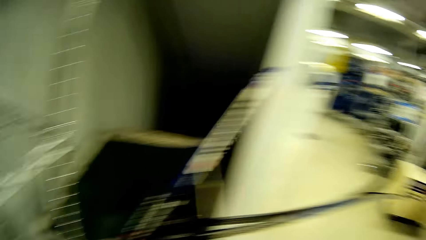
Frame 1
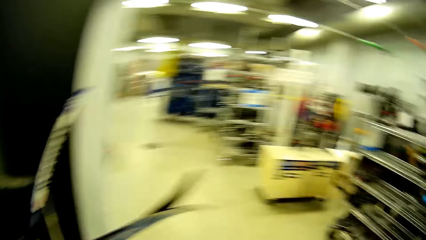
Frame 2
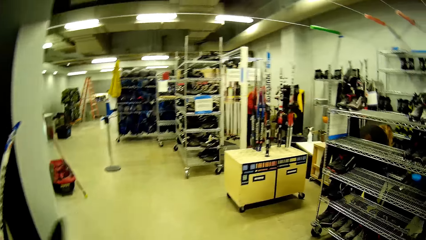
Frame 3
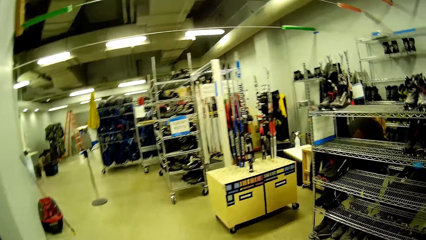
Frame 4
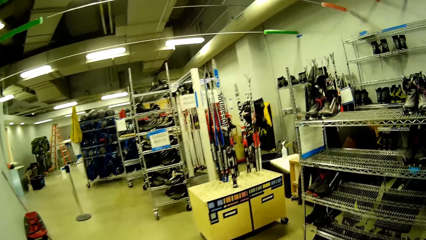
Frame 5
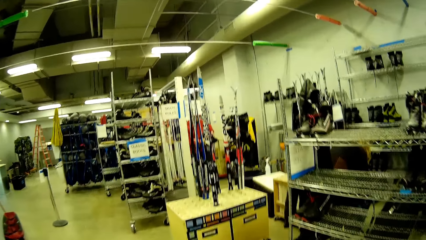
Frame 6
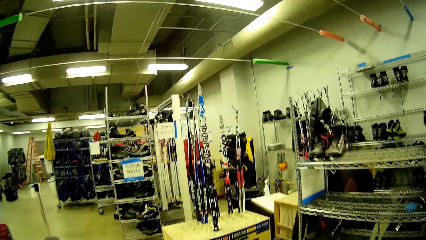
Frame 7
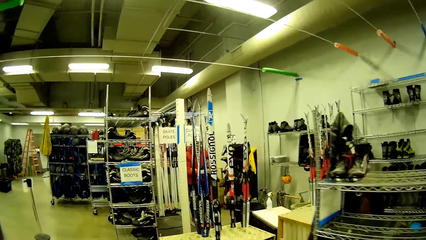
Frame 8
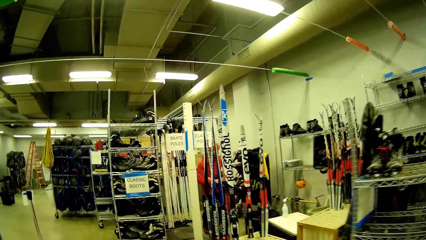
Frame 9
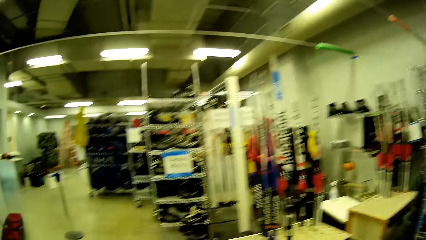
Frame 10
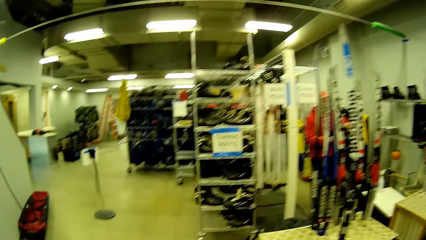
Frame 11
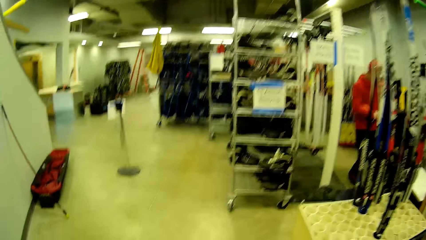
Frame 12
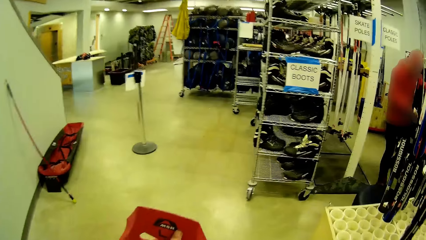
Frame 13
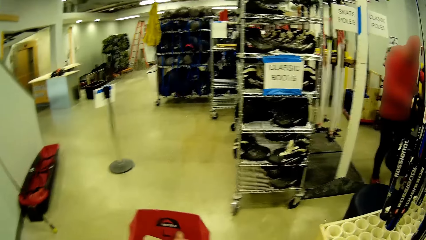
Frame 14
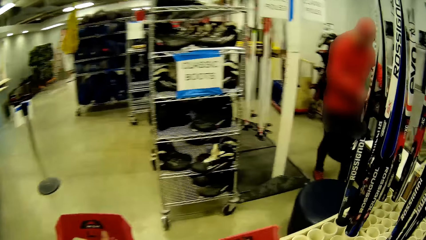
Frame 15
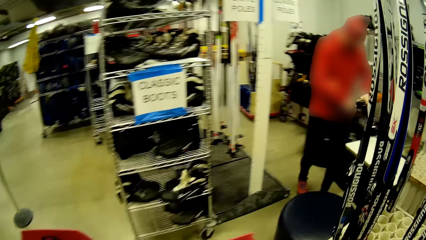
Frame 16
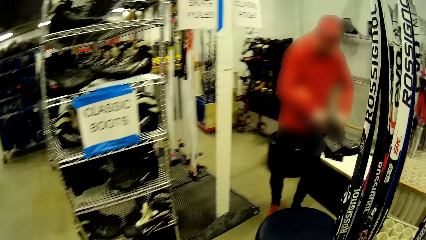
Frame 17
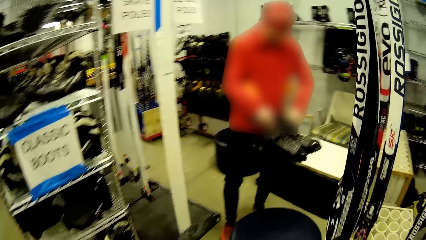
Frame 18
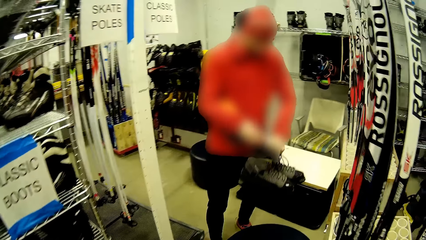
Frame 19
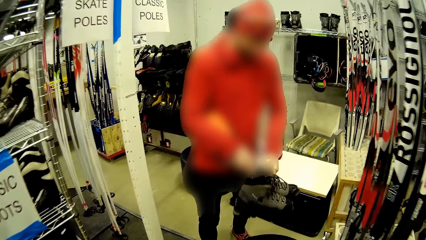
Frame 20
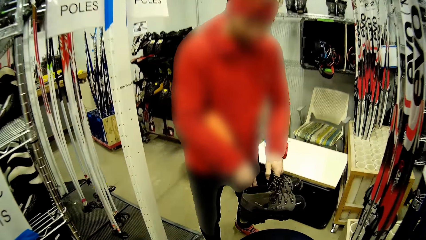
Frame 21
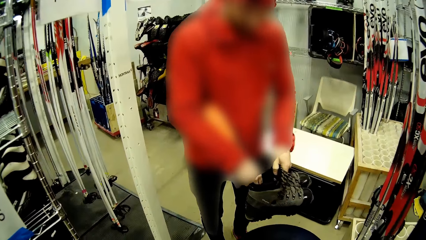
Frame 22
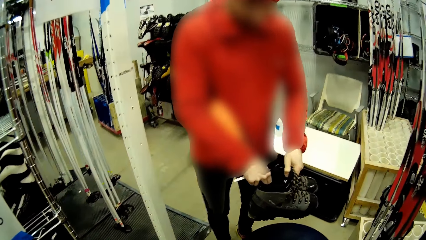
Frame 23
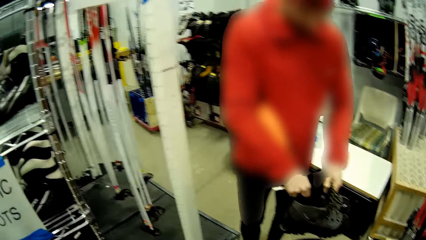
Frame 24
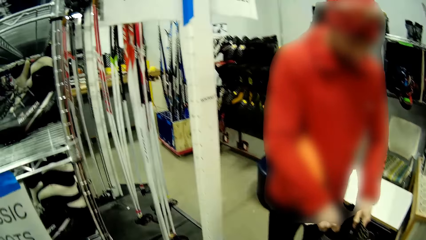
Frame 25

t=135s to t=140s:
The camera wearer looks around and walks around. The man ties the lace of a pair of boots.

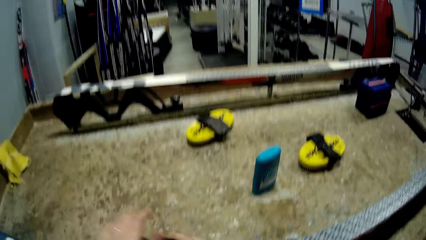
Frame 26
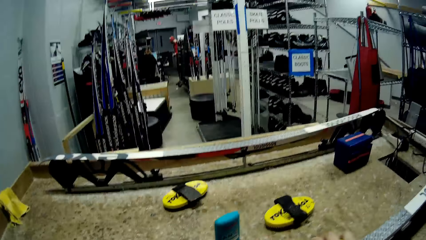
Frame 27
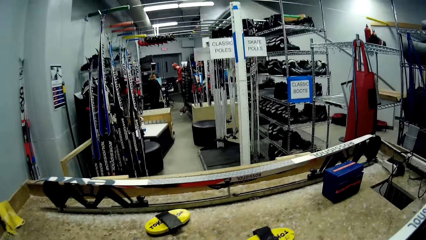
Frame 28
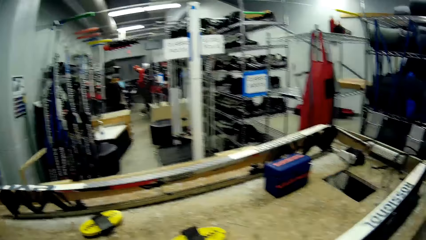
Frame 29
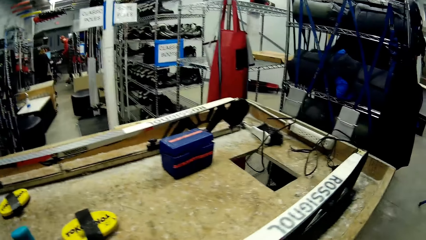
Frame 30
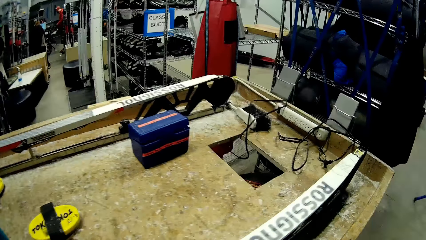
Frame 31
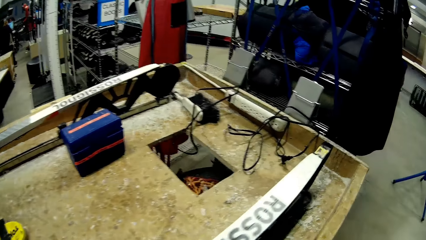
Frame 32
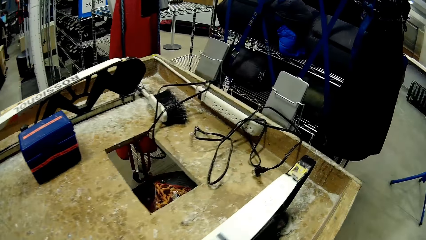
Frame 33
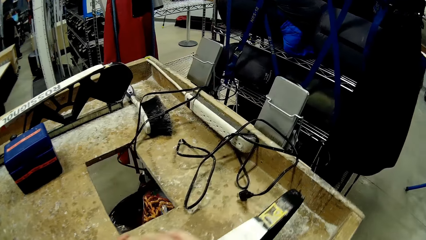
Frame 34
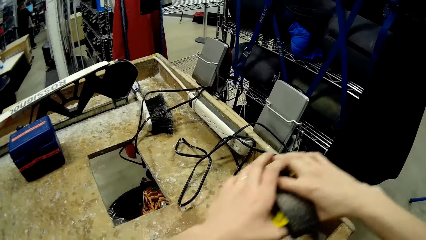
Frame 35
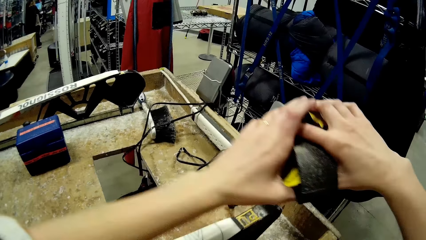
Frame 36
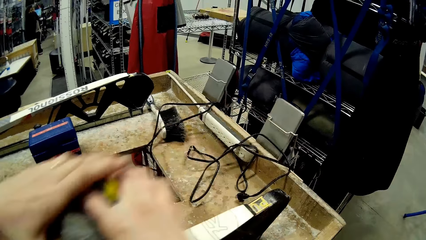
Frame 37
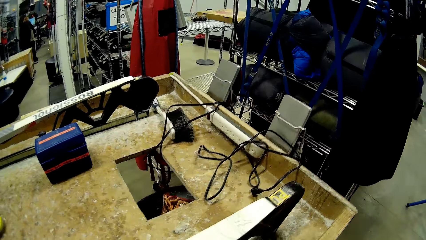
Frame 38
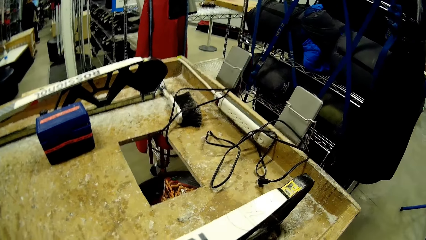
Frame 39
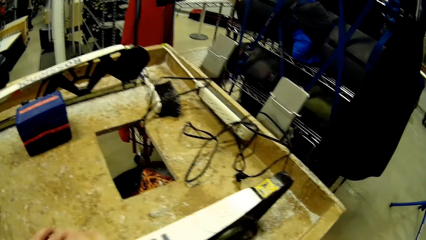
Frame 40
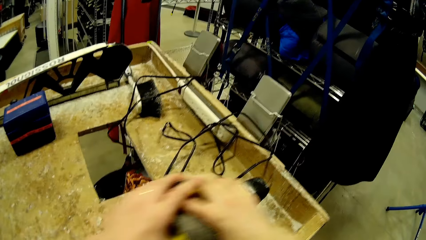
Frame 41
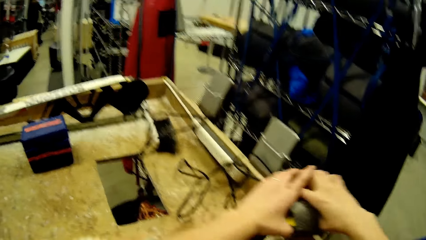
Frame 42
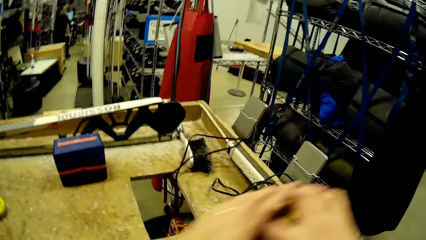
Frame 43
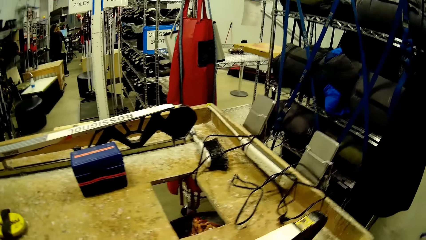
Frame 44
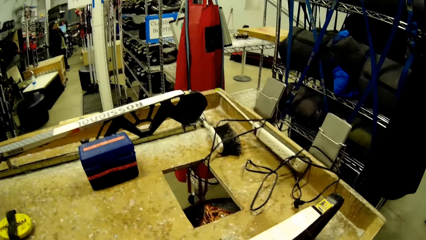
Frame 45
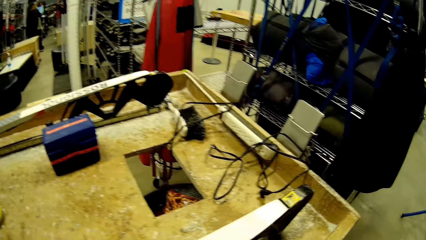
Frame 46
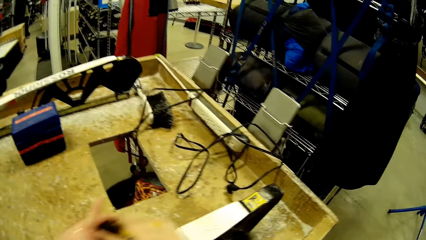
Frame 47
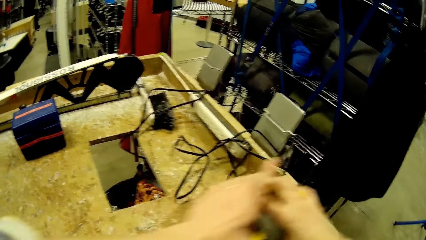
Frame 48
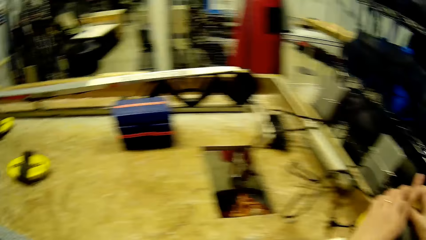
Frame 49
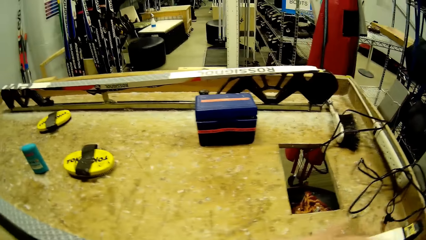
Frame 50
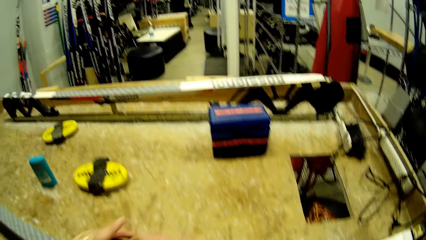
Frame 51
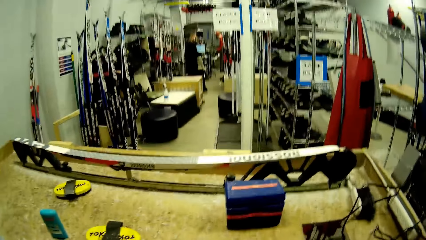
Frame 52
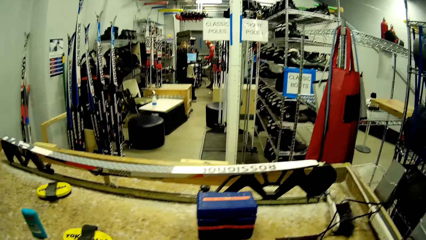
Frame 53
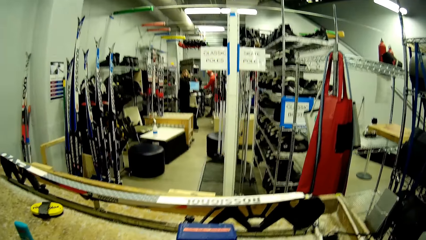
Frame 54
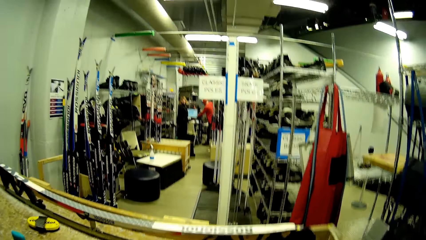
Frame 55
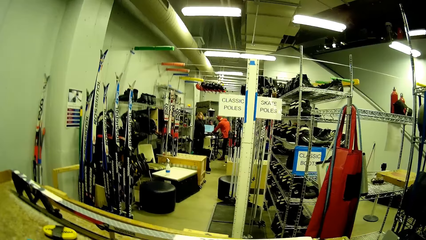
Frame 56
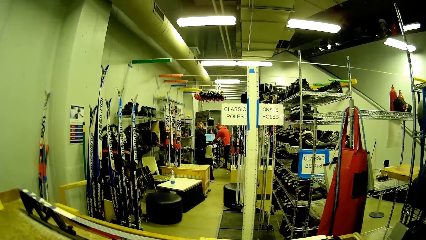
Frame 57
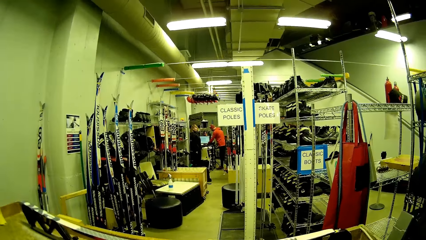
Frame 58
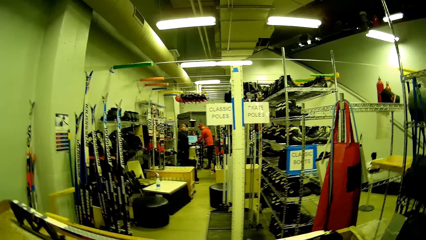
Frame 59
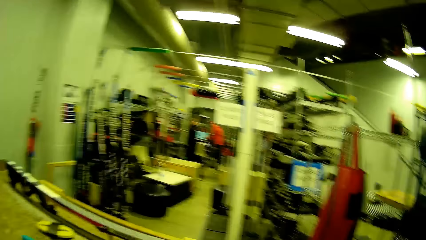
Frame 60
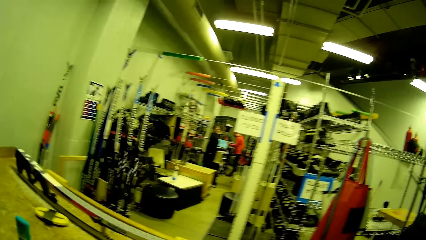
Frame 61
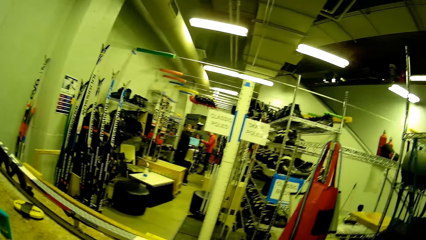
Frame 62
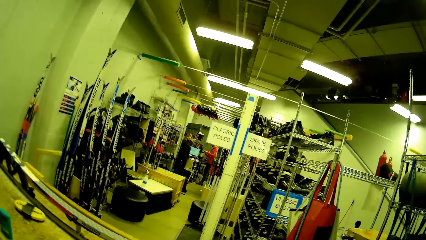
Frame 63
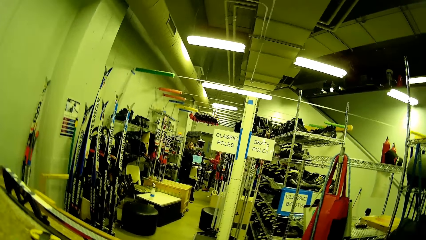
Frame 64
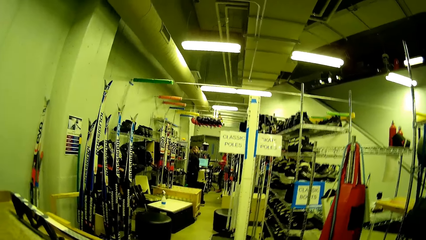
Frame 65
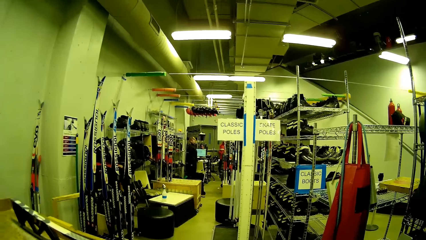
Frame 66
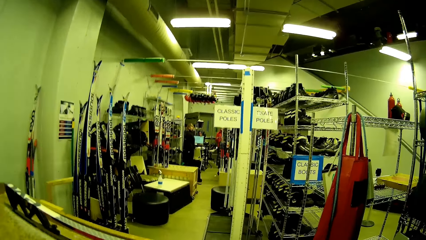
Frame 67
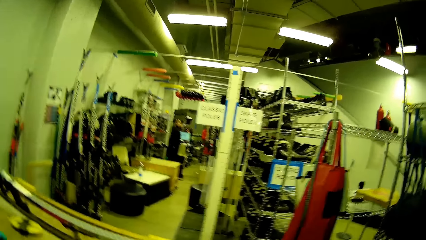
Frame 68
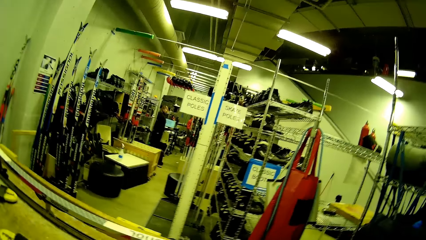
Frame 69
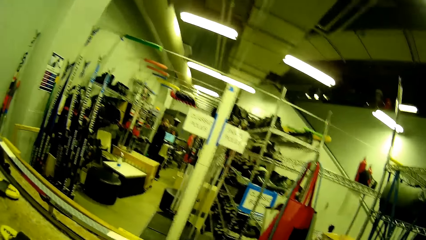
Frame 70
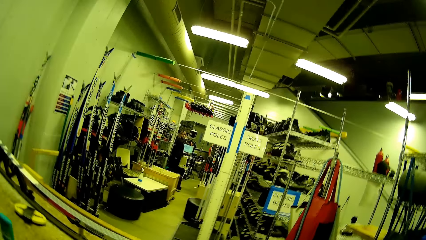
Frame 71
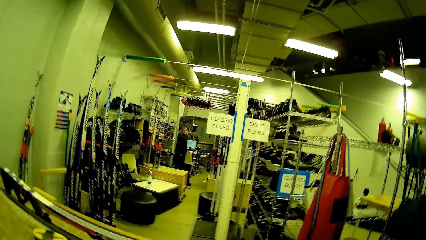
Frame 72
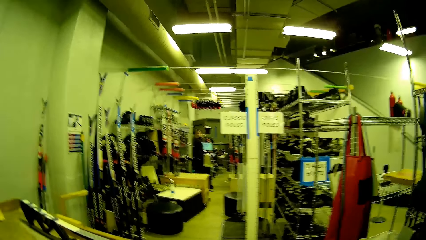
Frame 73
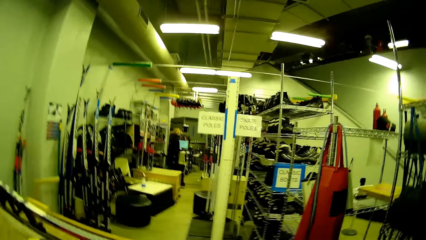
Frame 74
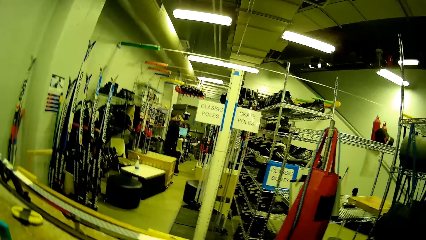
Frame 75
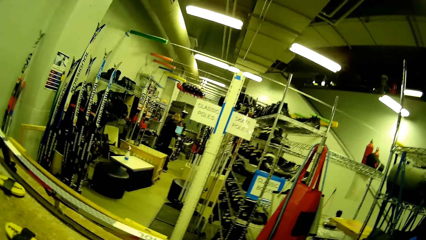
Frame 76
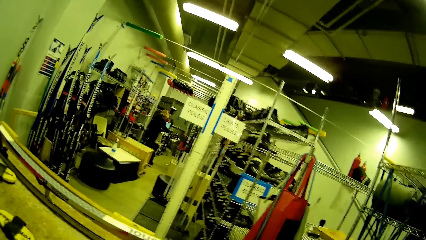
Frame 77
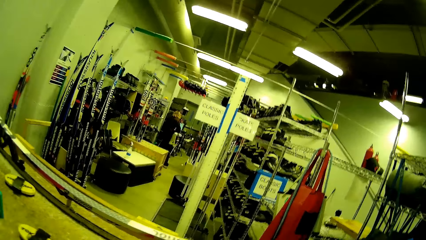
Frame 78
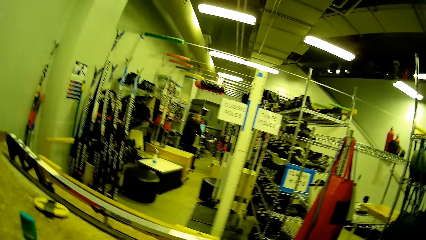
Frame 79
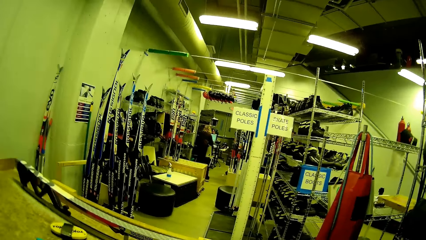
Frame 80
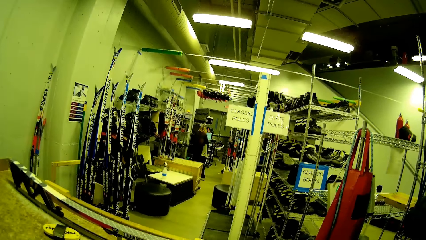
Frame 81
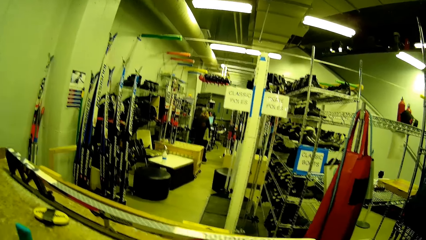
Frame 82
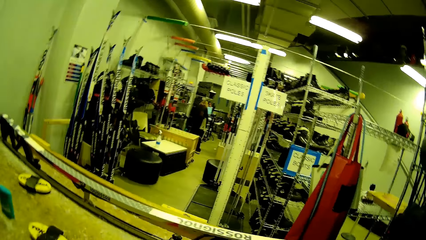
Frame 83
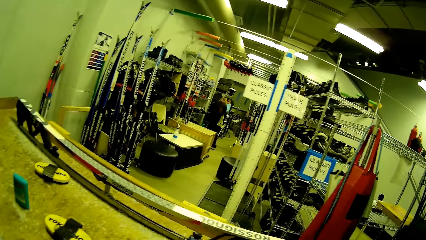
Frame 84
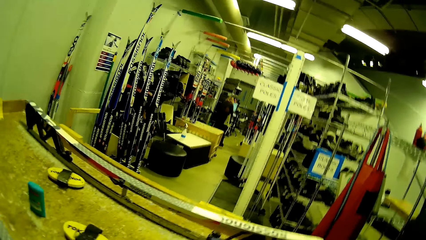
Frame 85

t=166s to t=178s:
The camera wearer looks around. They rub wood filler on inclined wood. They look around.
